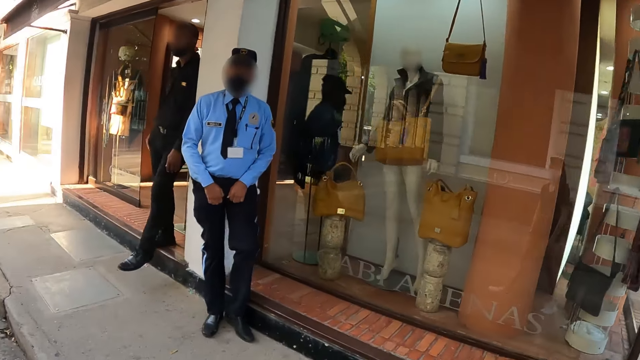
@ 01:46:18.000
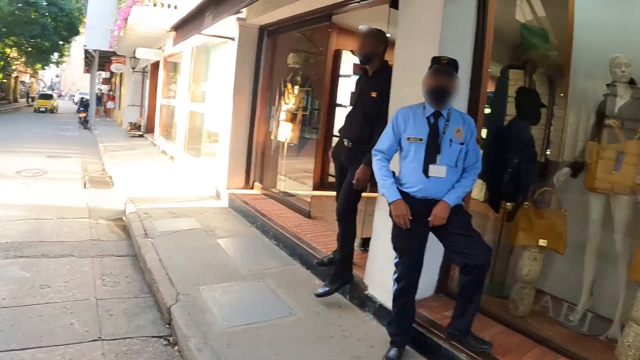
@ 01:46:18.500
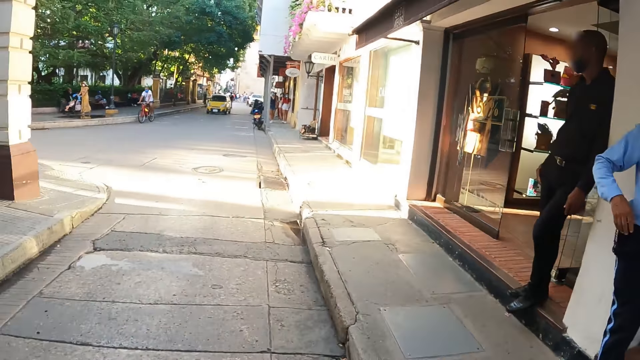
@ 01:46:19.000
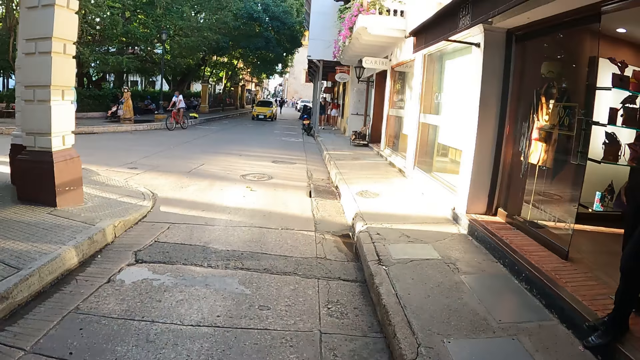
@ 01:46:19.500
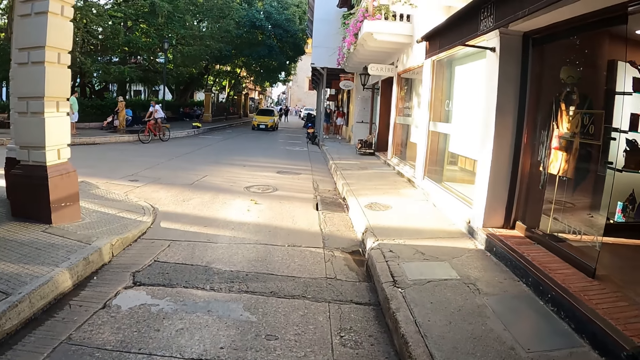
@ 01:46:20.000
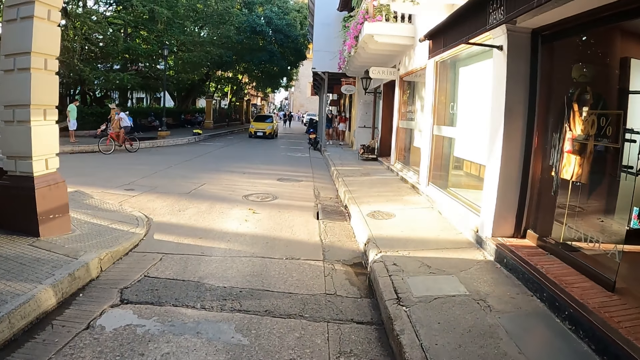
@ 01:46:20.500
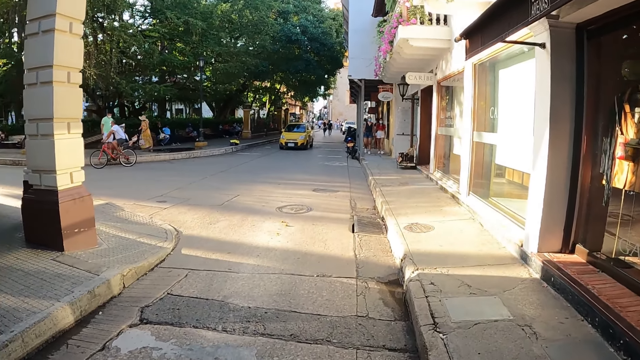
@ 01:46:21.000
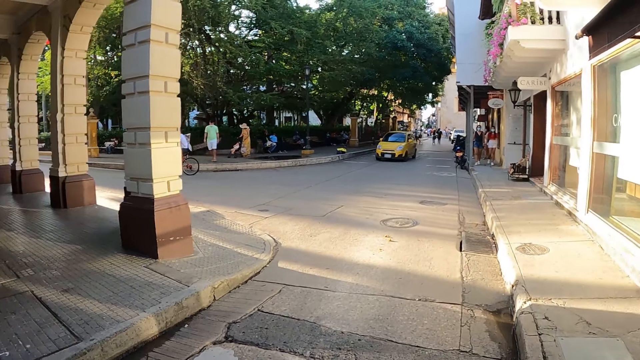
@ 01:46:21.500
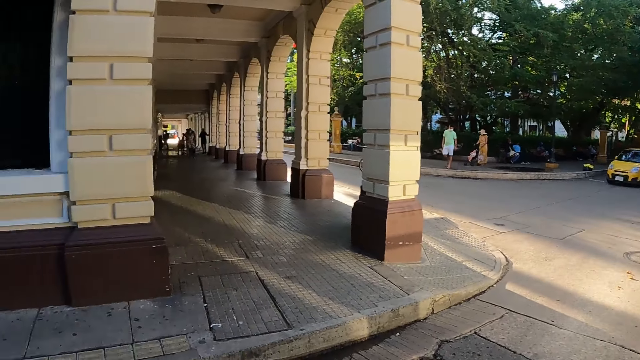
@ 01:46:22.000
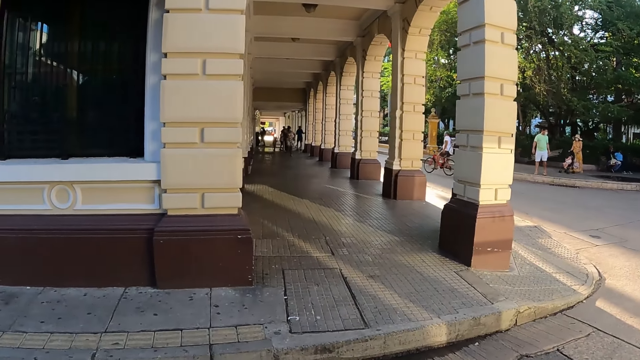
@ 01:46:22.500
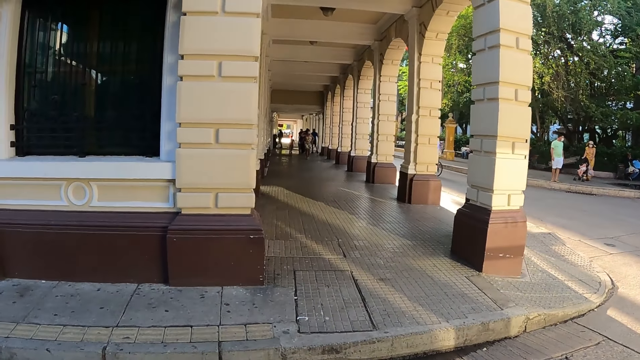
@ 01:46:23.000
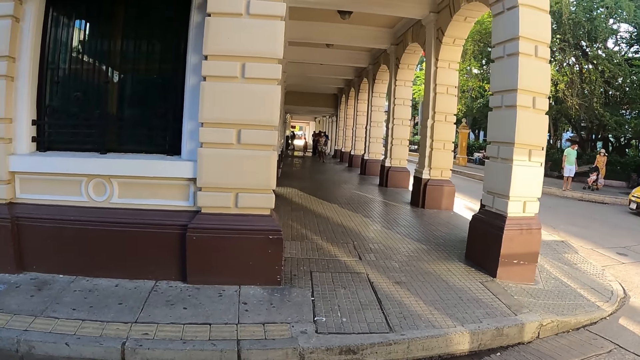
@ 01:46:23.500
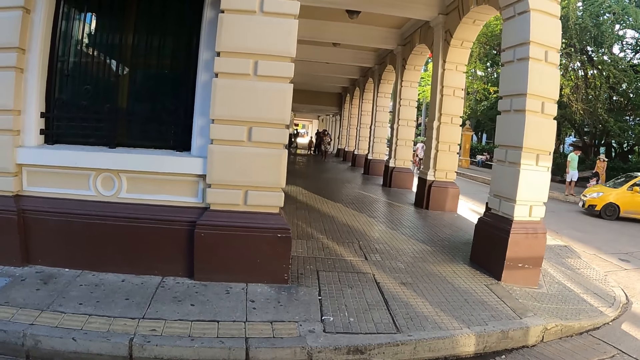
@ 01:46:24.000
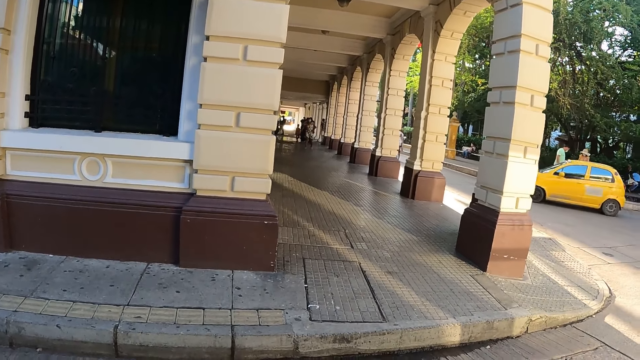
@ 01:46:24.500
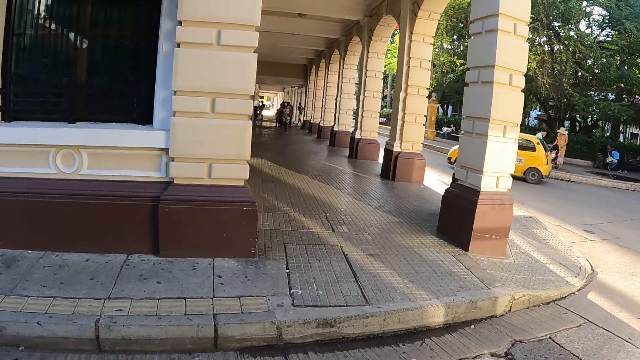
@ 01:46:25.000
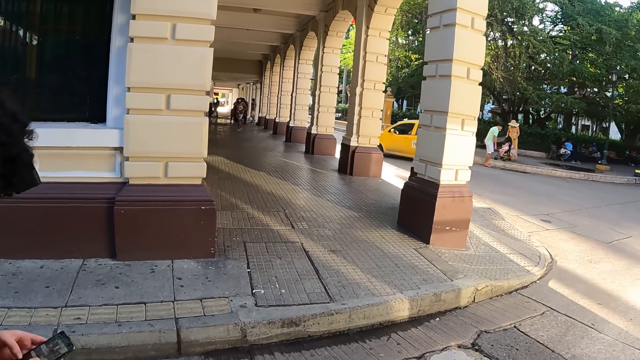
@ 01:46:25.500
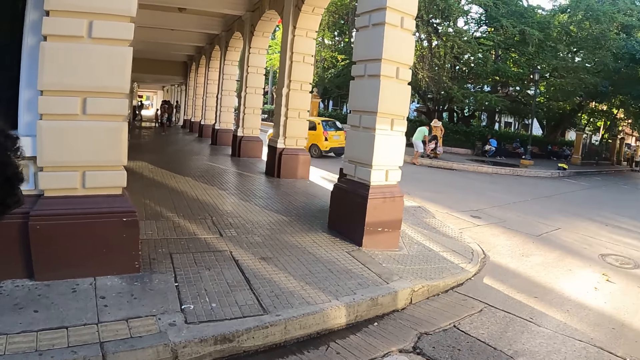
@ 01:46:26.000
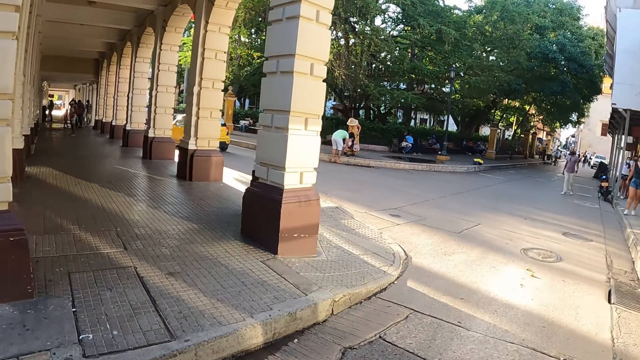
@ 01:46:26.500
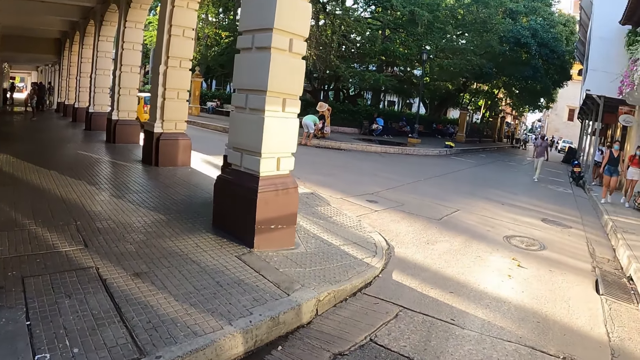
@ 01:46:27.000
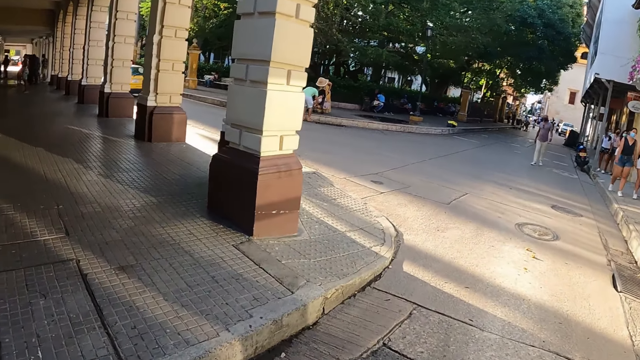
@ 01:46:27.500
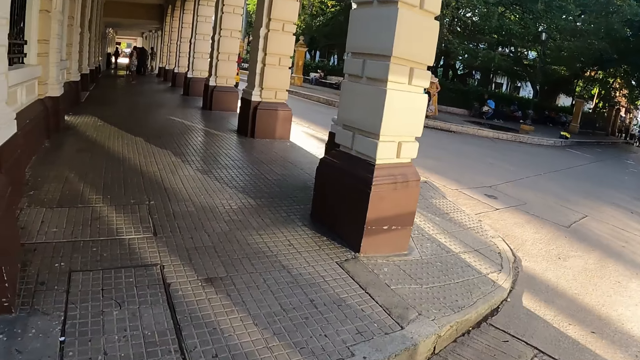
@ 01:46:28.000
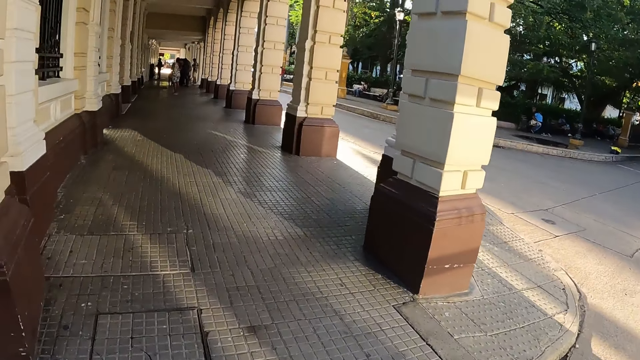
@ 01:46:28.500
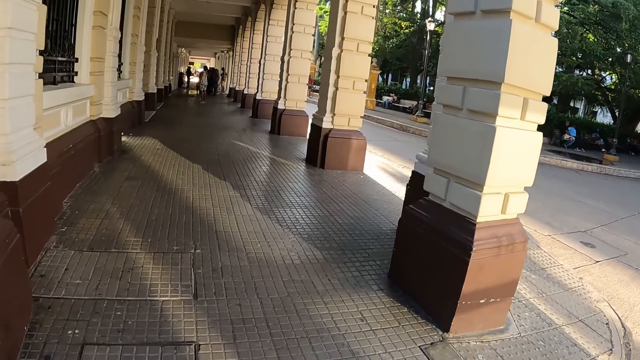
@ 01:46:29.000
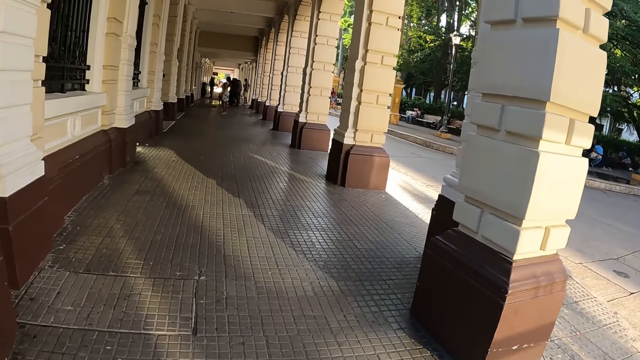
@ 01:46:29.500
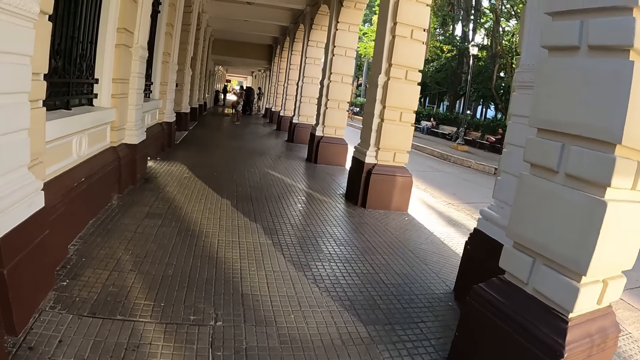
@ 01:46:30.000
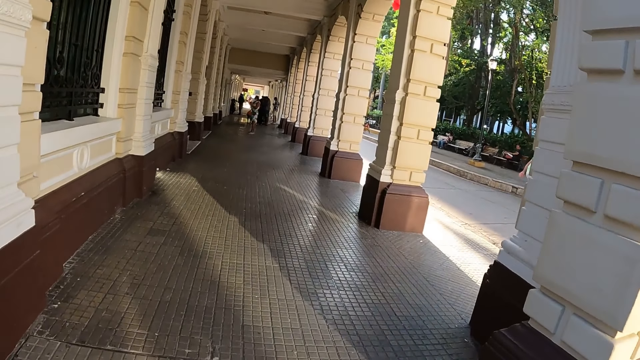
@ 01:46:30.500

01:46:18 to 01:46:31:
The camera wearer walks on the pavement. They look around. They look around again. They walk on the pavement or road.

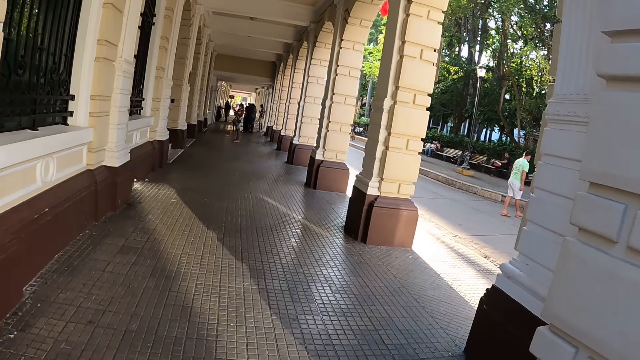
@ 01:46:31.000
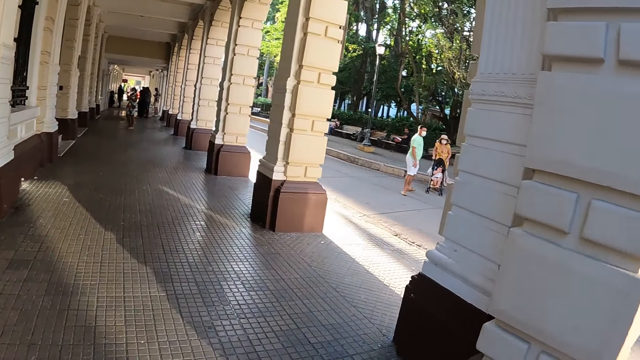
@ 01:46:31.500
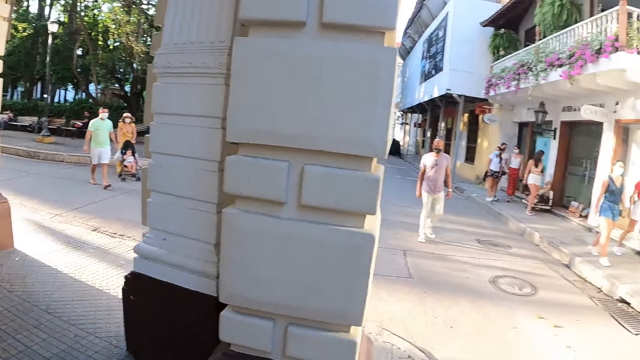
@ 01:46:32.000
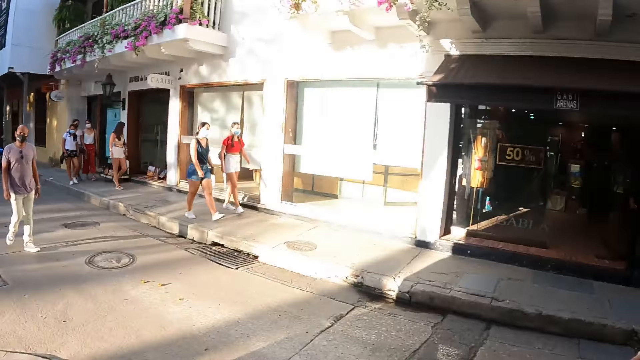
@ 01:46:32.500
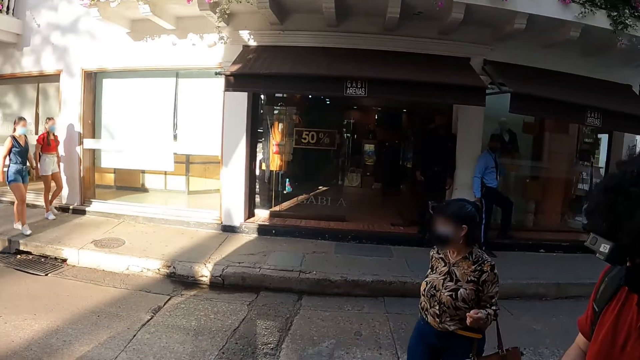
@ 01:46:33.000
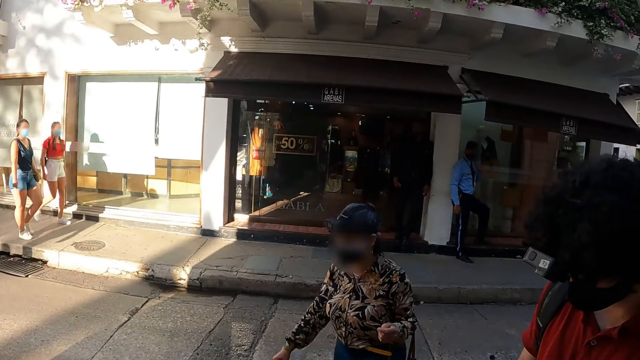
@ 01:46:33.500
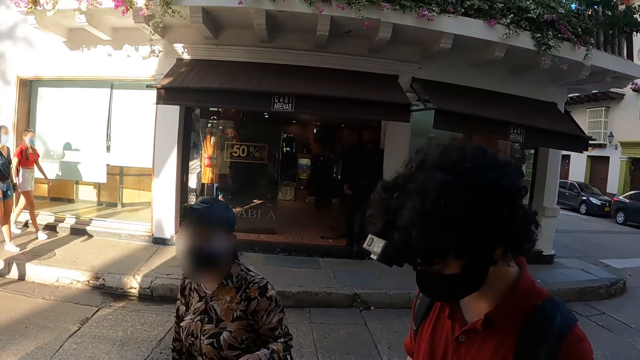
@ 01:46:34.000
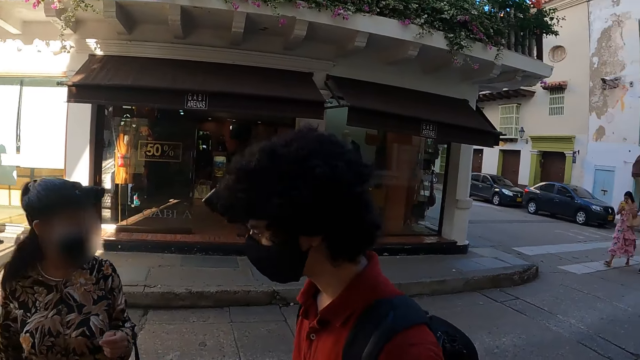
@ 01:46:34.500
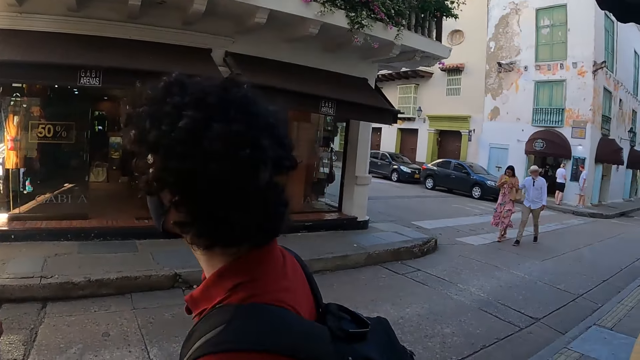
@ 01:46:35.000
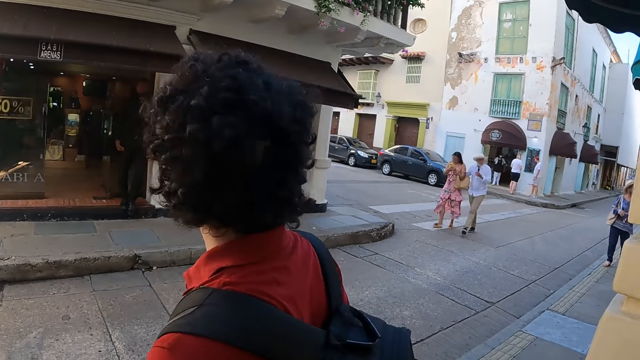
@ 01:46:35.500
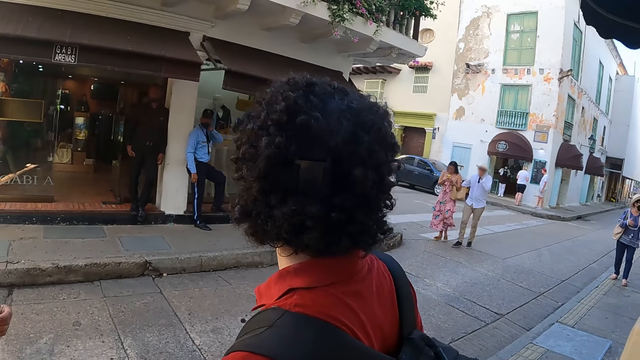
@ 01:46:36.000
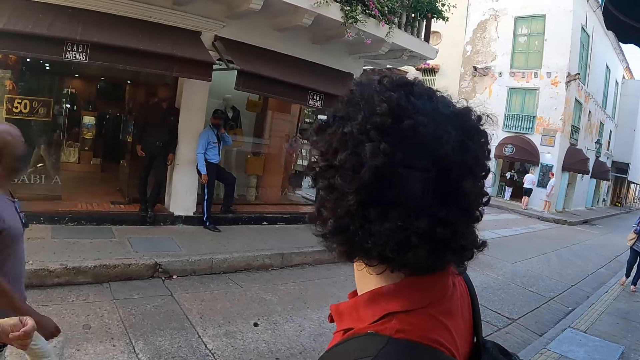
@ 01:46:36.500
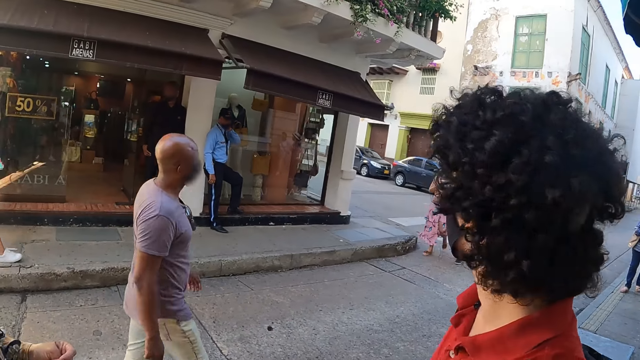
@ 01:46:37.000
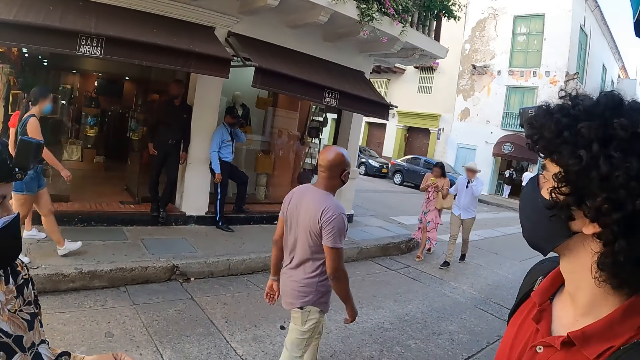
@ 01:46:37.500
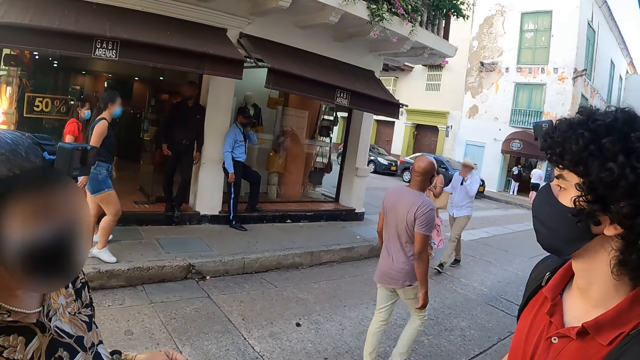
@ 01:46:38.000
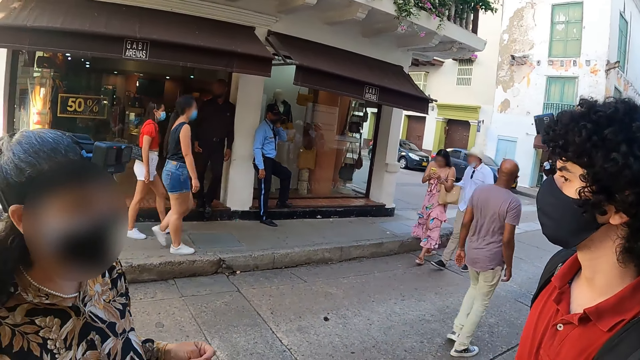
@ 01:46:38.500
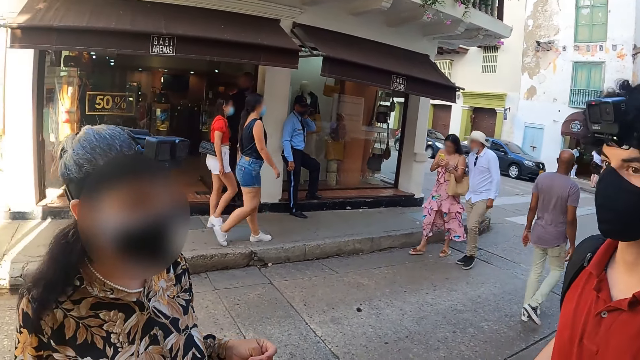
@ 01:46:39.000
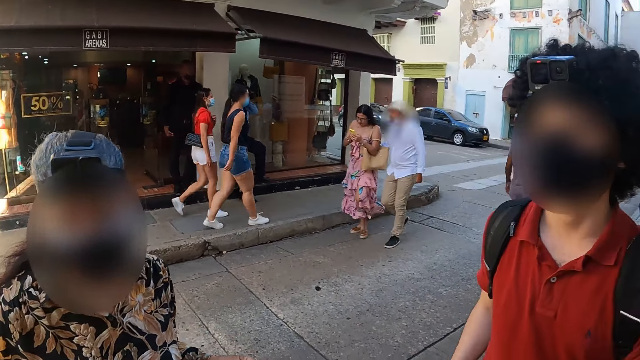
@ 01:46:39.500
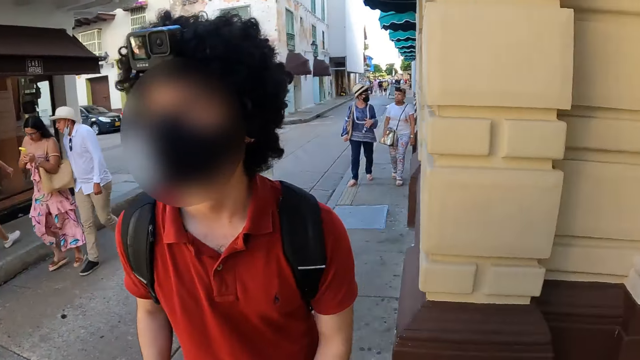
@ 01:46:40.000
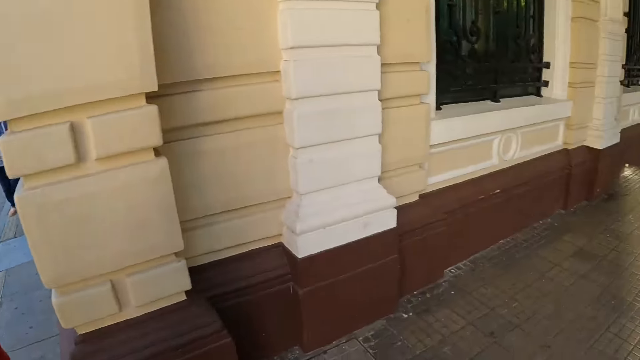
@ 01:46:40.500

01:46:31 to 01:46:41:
The camera wearer looks around.
